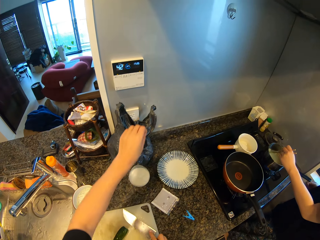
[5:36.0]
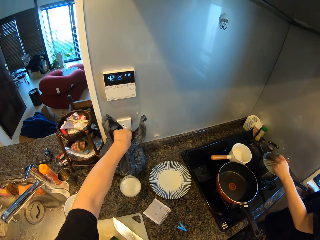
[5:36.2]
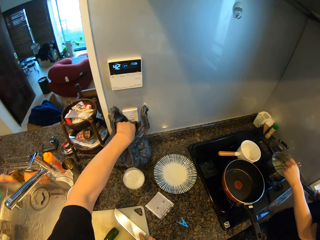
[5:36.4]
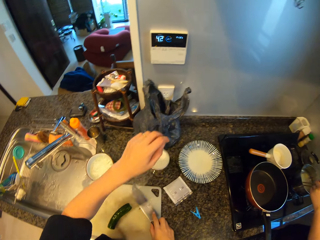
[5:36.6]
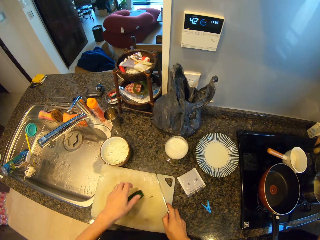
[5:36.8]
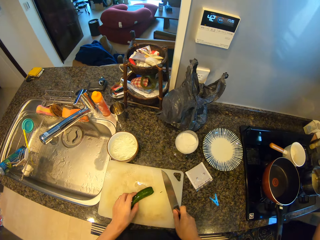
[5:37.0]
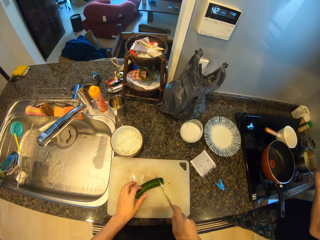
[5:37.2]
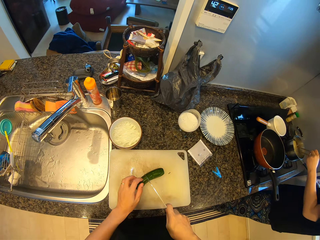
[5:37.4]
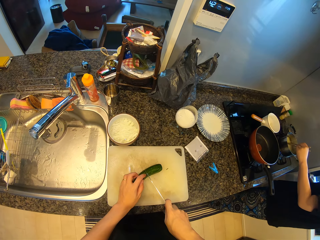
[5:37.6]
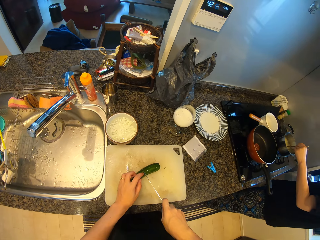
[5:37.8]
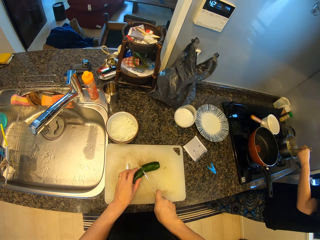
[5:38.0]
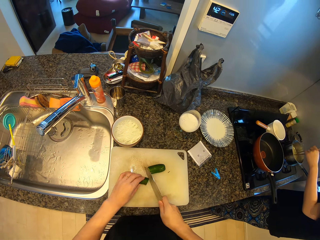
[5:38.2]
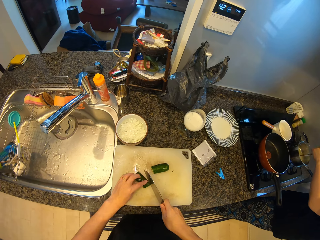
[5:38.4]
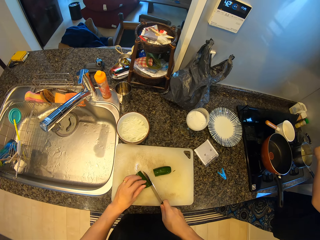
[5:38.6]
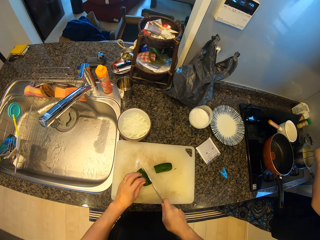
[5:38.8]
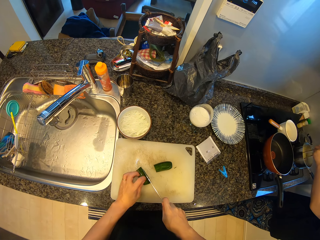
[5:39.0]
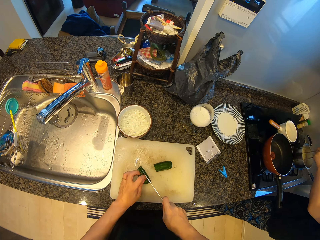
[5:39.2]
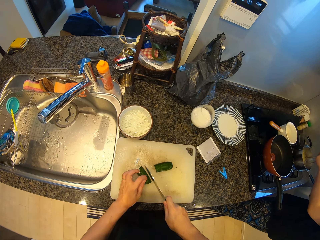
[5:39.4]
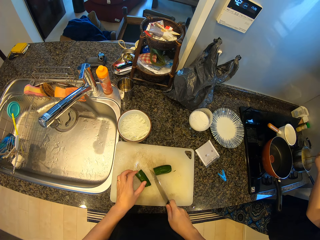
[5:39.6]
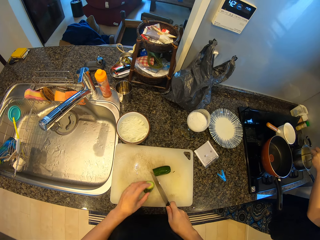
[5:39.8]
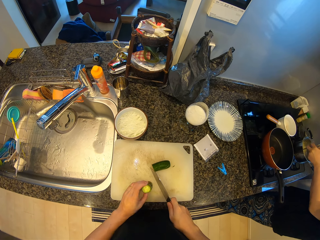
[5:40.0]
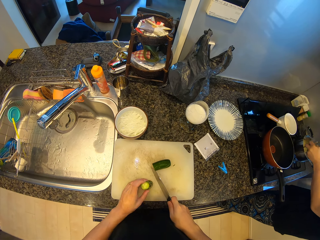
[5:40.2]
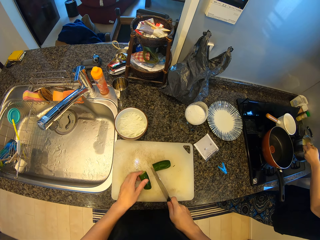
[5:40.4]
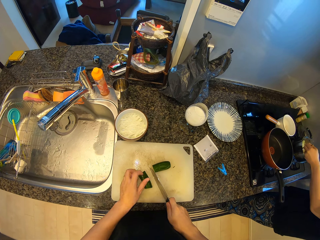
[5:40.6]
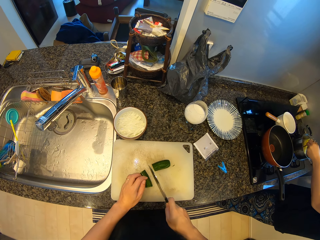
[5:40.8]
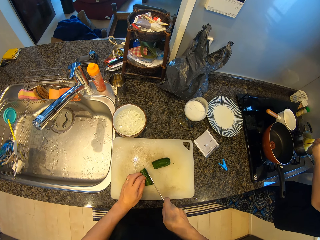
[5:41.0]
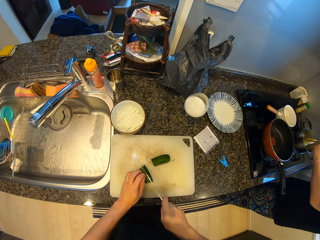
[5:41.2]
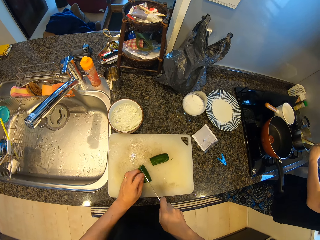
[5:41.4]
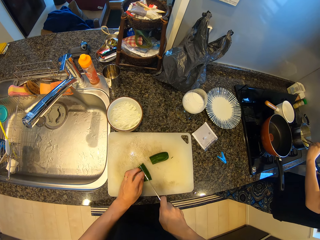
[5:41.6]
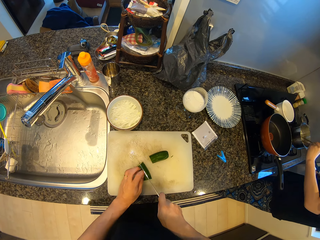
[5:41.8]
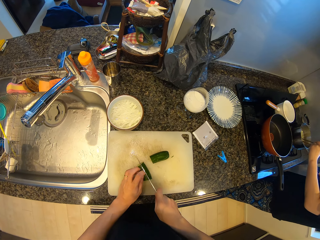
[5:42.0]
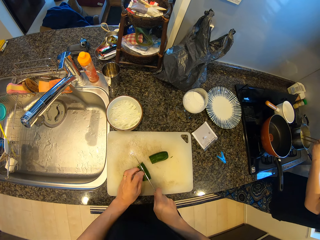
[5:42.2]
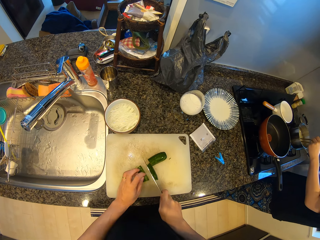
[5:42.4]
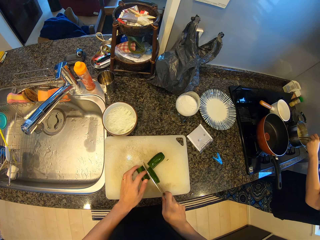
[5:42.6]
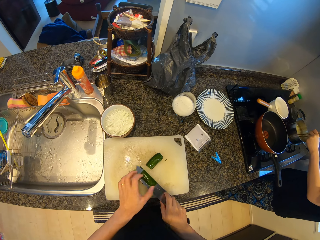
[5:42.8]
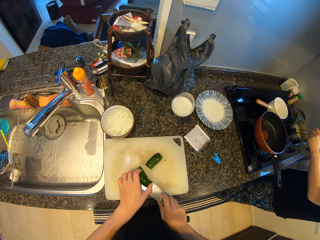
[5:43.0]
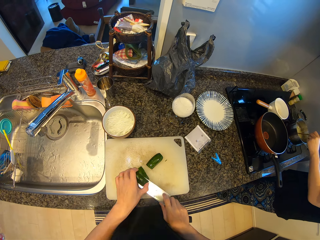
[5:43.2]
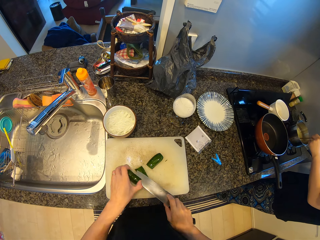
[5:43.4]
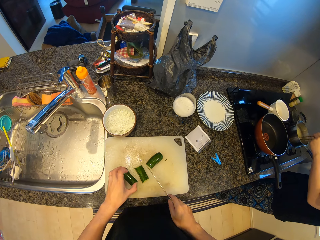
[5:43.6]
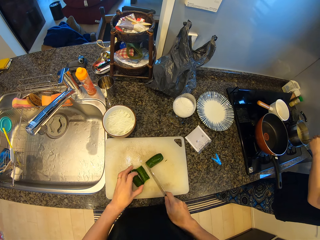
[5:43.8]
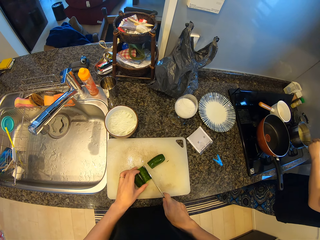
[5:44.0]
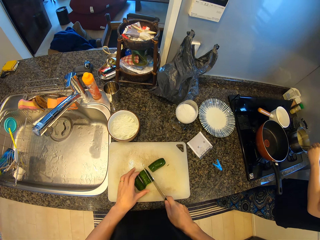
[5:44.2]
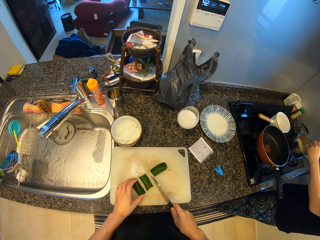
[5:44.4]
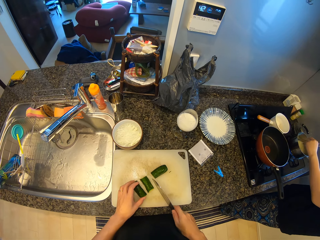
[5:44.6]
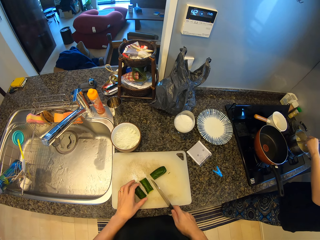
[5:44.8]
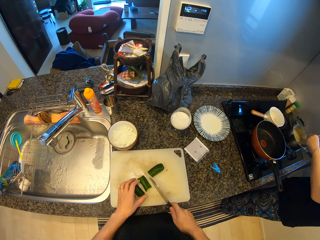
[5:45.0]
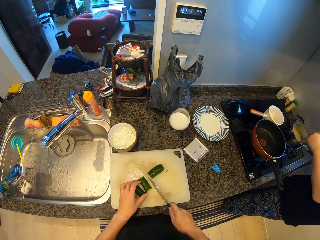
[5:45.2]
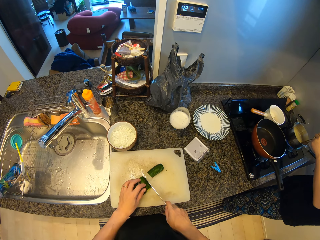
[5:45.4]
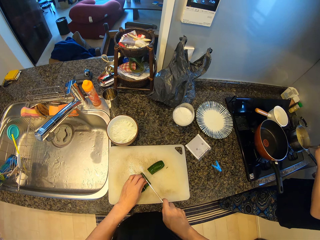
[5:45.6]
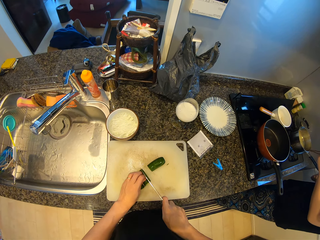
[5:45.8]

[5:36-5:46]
The camera wearer picks up a piece of cucumber from a chopping board. They drop the knife. They put the piece of cucumber in a dustbin. A lady stirs spaghetti with chopsticks in a cooking pot. The camera wearer picks up the knife. They cut the cucumber on the chopping board with the knife. They flip a piece of cucumber on the chopping board. They cut the cucumber on the chopping board with the knife. They wipe off a piece of cucumber from the knife with a hand.

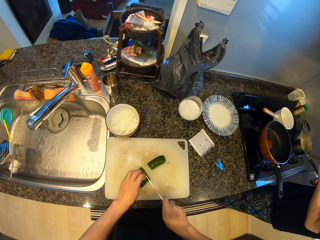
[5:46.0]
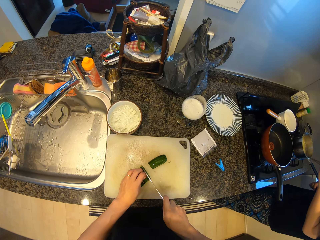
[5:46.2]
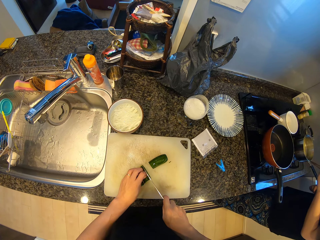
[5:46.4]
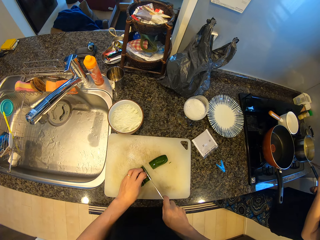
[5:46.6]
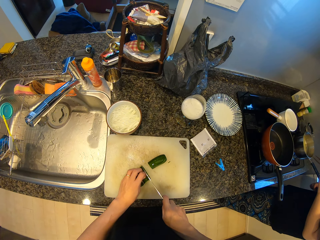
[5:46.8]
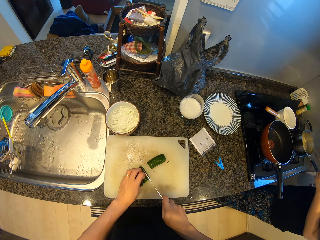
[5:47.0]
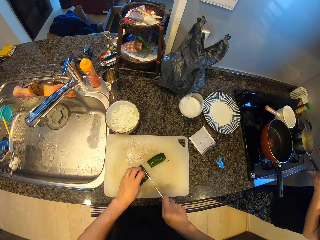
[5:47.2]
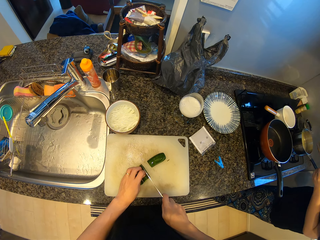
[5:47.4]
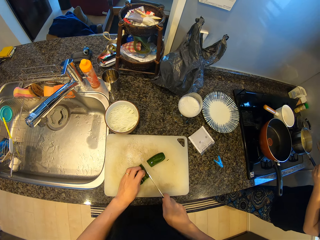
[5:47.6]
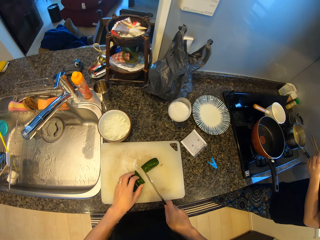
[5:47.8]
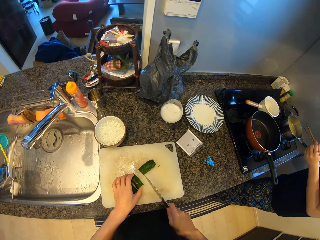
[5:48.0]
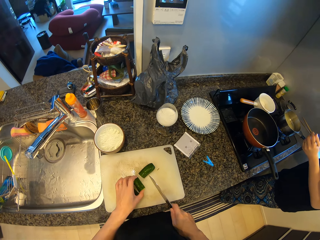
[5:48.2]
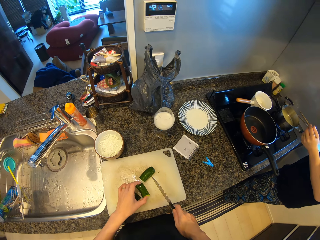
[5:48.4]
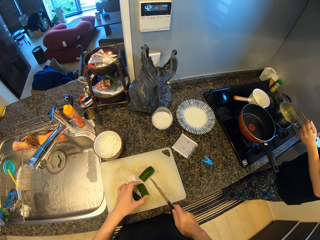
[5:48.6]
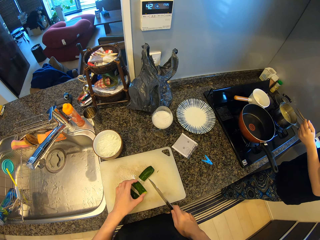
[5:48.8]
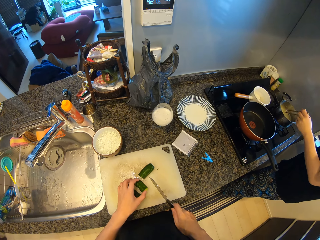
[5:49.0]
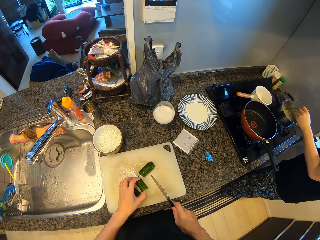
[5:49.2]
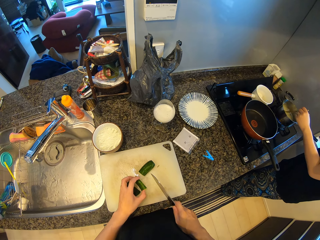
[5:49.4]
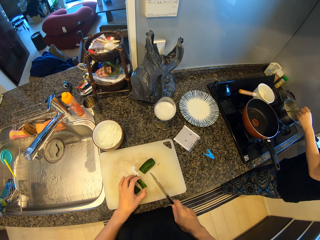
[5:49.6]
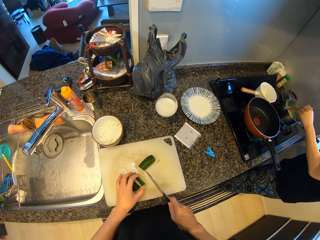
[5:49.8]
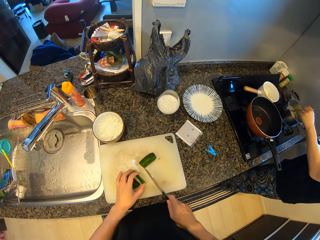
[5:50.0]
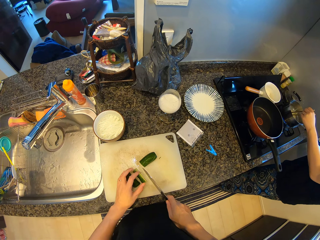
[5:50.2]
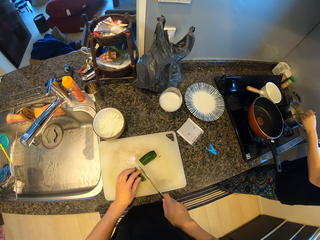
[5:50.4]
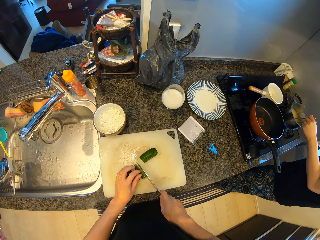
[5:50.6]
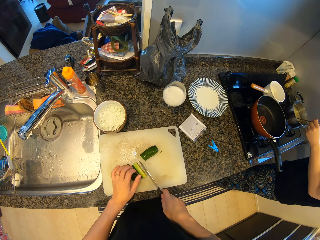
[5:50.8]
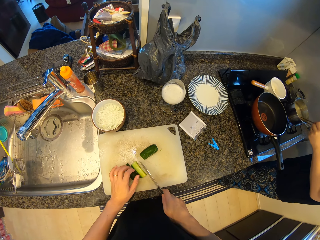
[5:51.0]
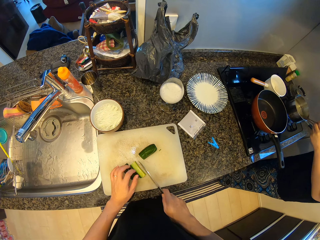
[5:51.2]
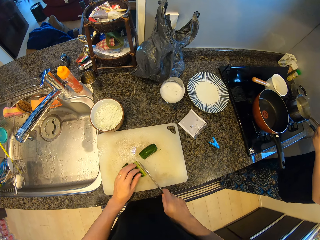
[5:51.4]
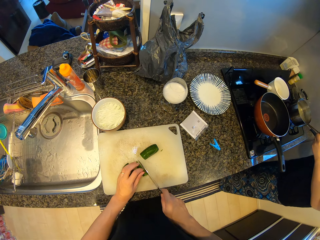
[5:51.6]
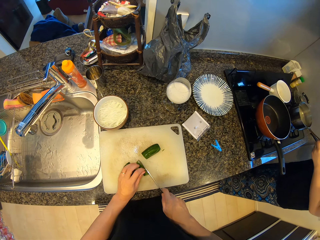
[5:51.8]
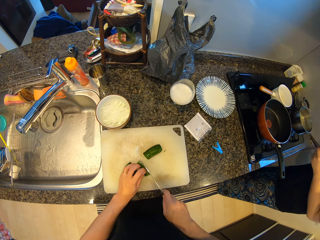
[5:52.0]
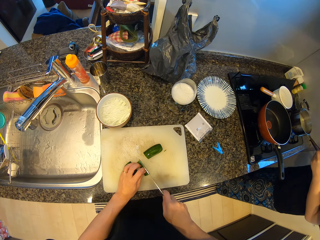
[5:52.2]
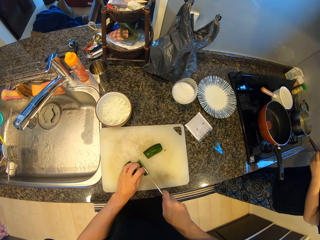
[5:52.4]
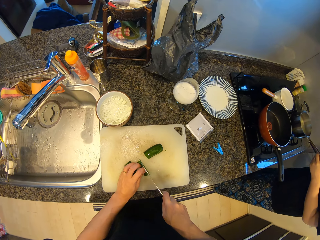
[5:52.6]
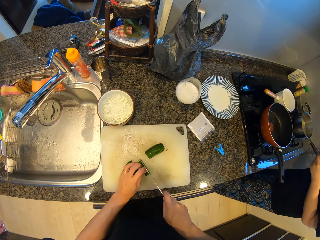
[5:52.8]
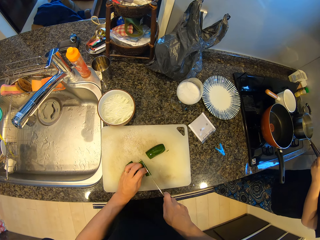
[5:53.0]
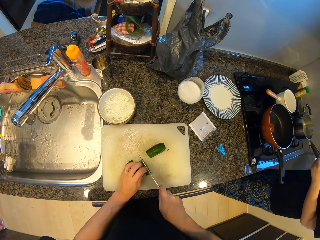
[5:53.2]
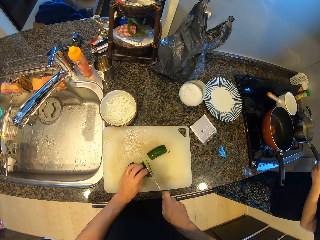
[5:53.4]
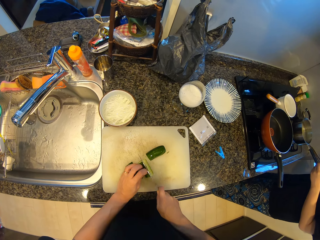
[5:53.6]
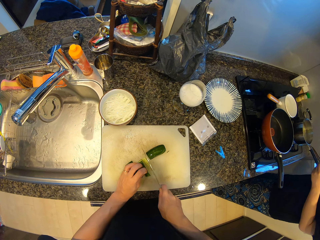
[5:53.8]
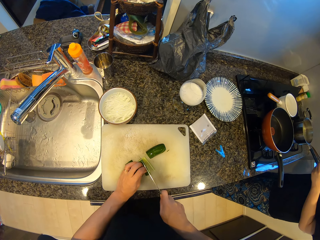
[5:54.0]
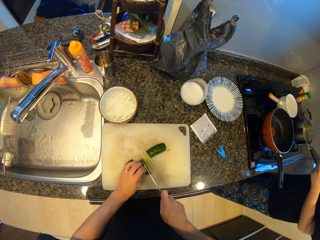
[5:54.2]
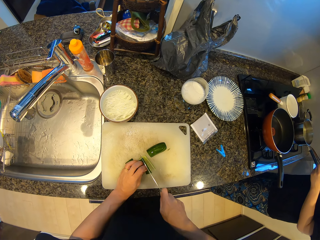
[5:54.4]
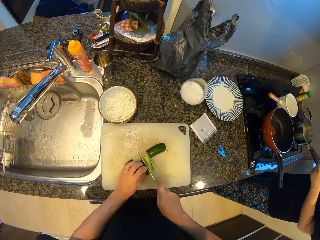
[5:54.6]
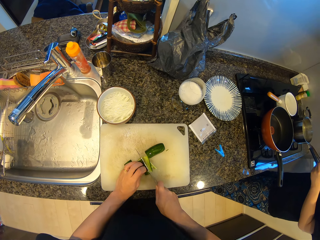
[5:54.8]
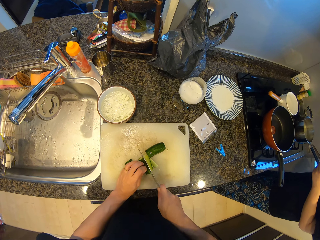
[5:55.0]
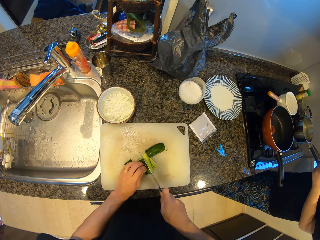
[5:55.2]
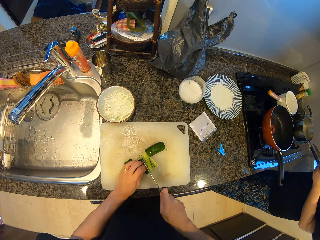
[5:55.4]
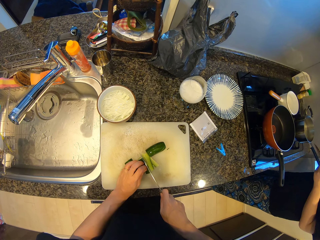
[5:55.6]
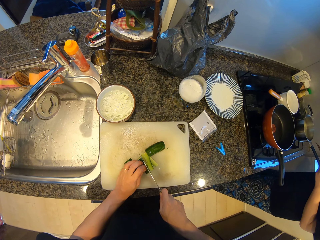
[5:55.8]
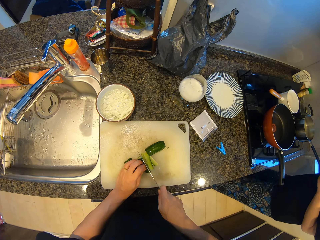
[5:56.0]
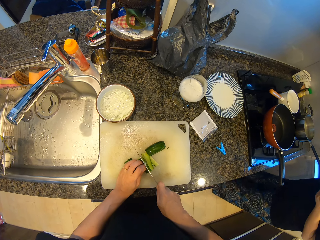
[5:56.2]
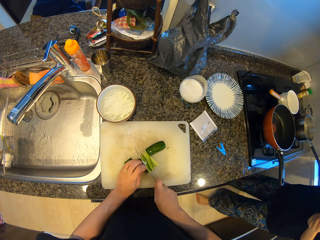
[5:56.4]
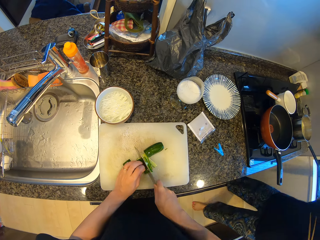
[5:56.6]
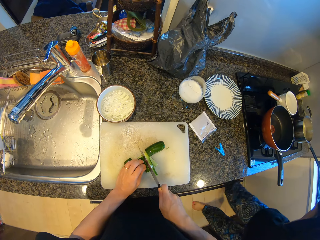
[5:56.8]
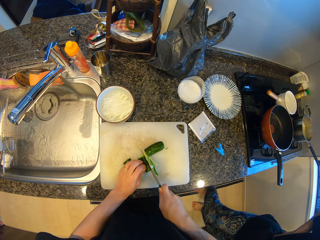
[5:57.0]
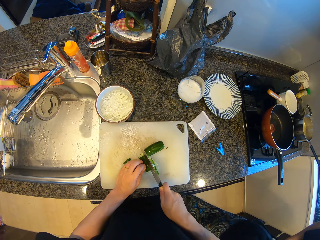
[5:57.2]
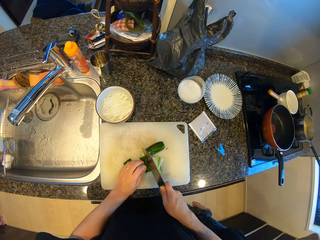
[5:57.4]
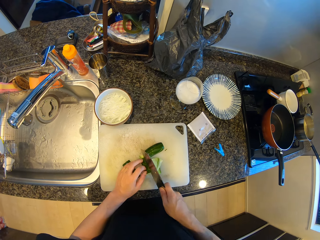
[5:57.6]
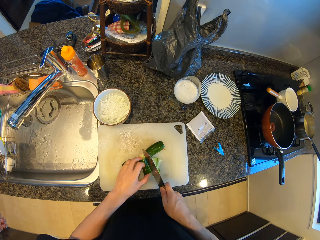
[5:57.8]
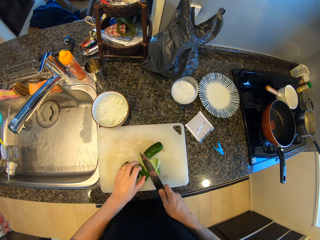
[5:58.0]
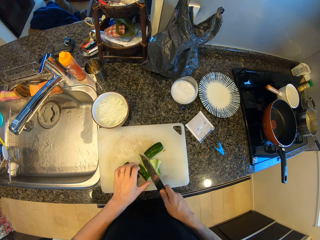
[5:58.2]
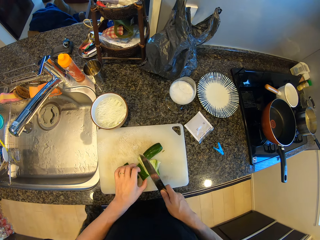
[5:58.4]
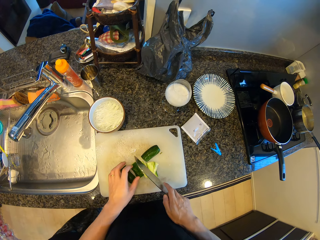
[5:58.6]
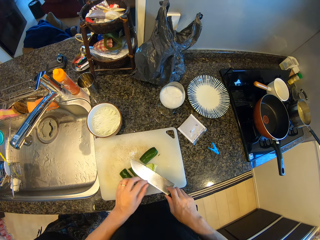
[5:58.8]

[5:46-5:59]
The camera wearer adjusts pieces of cucumber on a chopping board with a hand. They hold the cucumber. They cut the cucumber on the chopping board with a knife. A lady looks around a kitchen. The lady walks around the kitchen.
